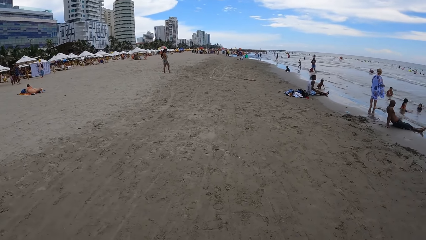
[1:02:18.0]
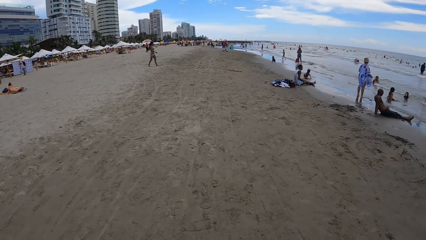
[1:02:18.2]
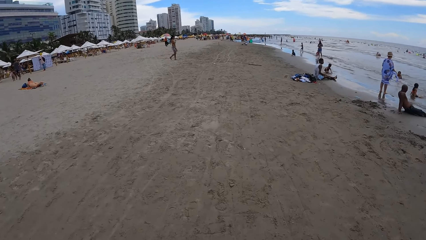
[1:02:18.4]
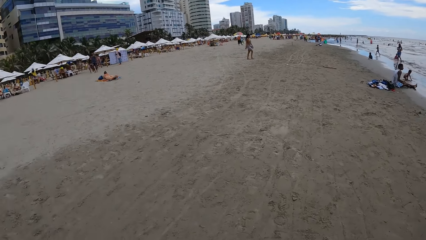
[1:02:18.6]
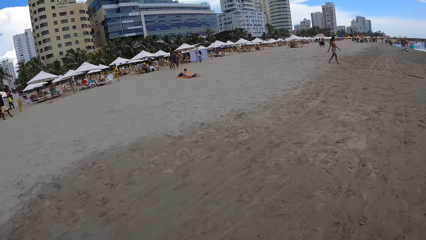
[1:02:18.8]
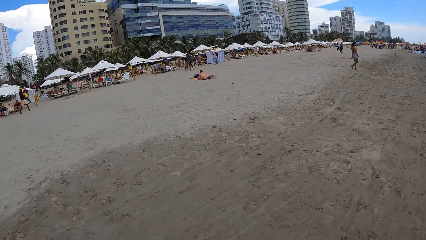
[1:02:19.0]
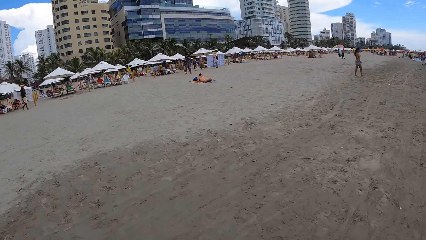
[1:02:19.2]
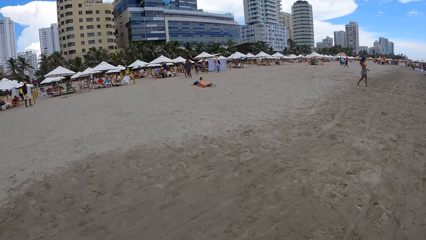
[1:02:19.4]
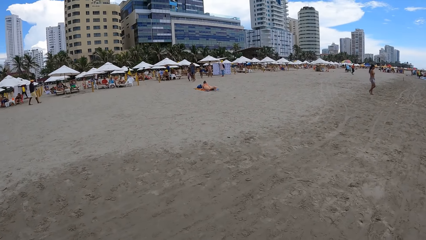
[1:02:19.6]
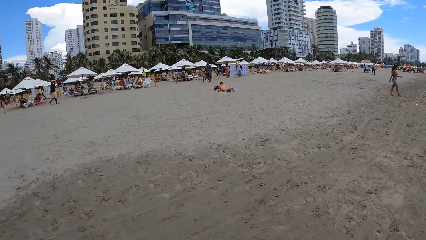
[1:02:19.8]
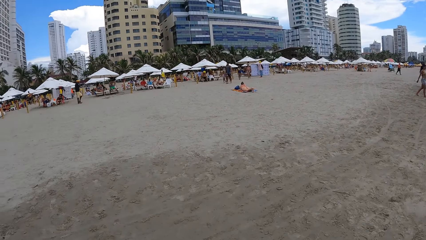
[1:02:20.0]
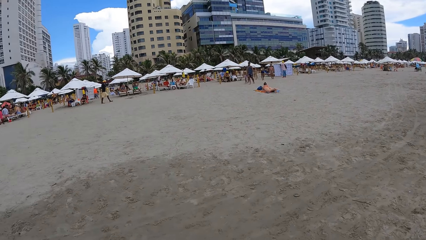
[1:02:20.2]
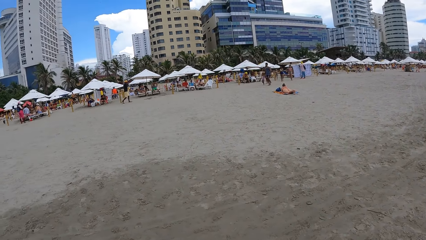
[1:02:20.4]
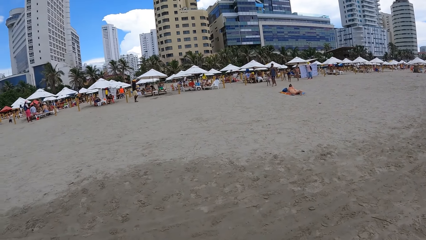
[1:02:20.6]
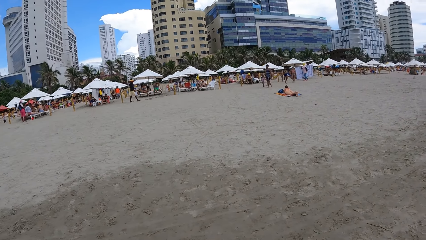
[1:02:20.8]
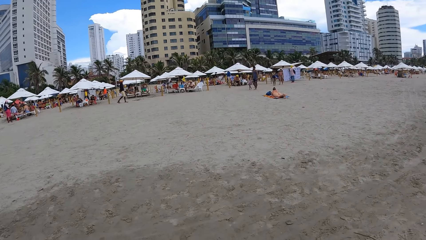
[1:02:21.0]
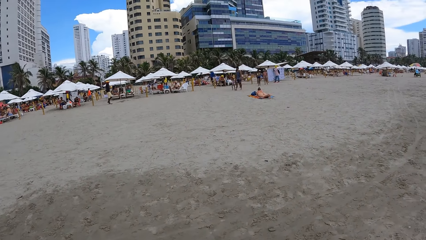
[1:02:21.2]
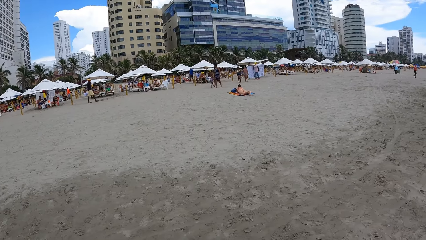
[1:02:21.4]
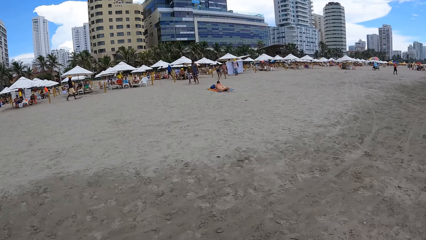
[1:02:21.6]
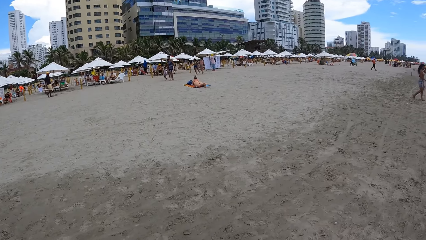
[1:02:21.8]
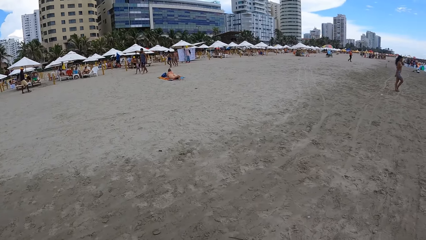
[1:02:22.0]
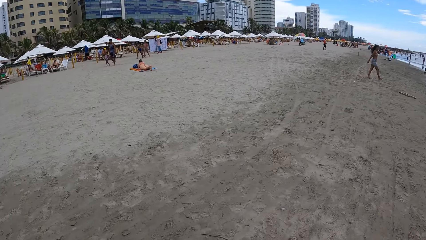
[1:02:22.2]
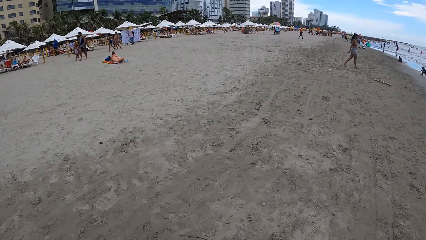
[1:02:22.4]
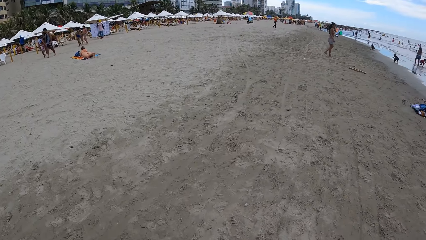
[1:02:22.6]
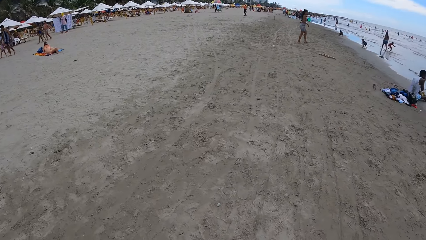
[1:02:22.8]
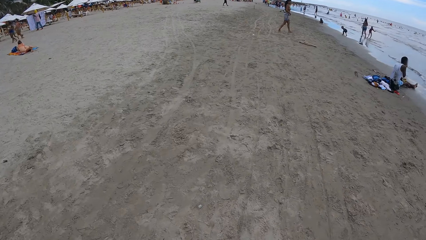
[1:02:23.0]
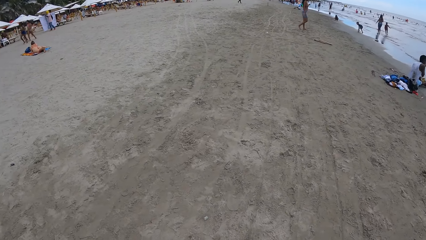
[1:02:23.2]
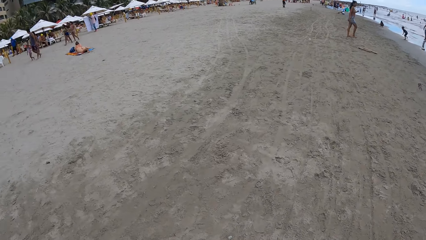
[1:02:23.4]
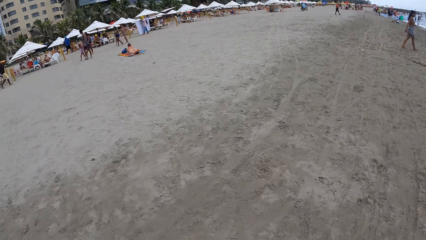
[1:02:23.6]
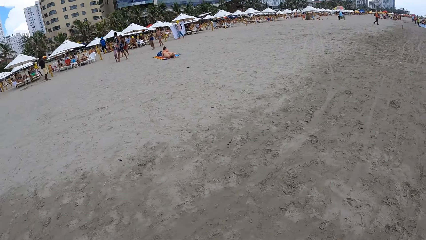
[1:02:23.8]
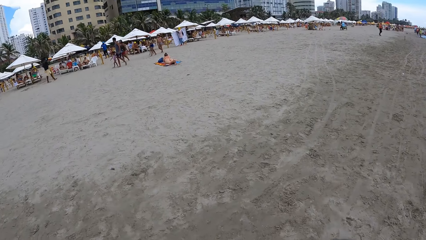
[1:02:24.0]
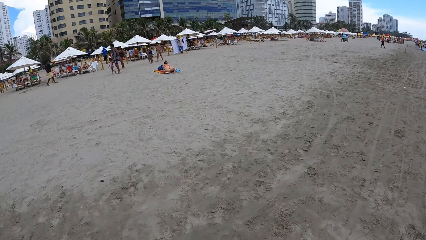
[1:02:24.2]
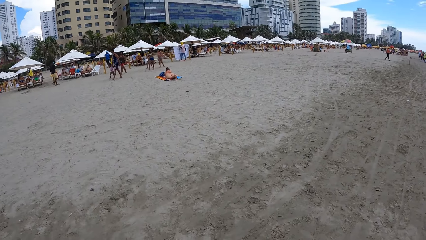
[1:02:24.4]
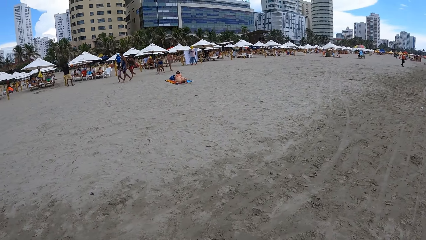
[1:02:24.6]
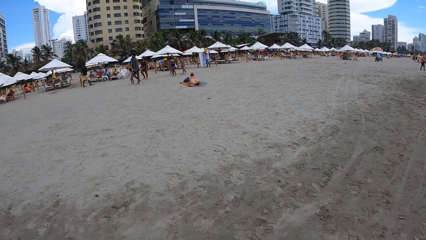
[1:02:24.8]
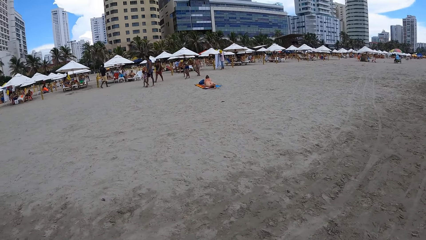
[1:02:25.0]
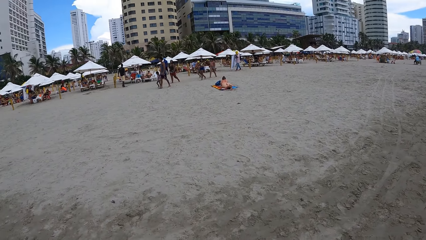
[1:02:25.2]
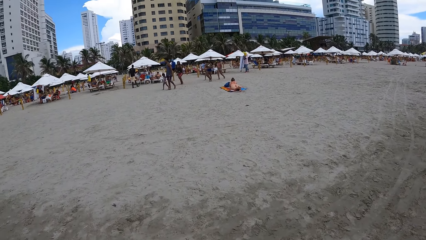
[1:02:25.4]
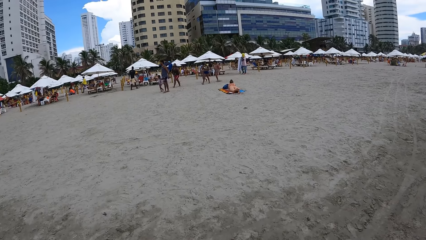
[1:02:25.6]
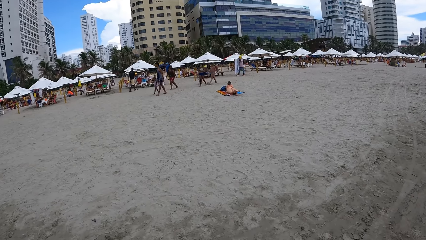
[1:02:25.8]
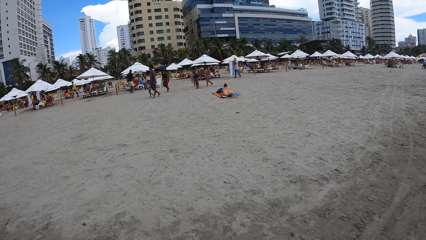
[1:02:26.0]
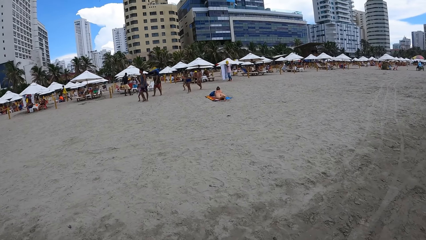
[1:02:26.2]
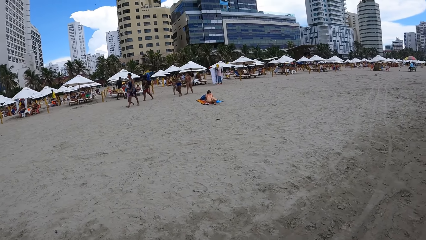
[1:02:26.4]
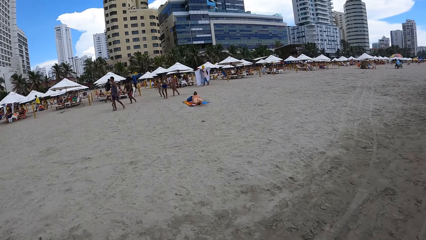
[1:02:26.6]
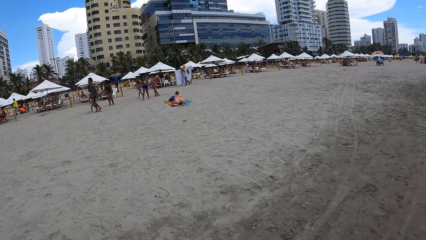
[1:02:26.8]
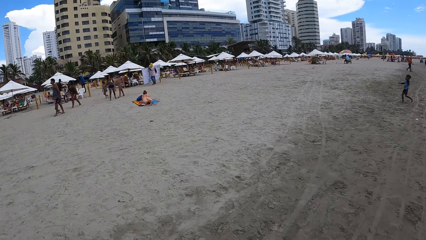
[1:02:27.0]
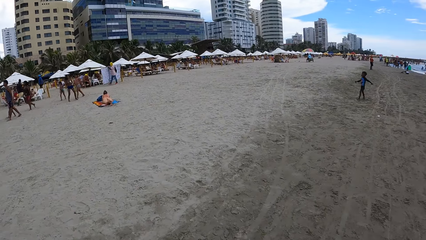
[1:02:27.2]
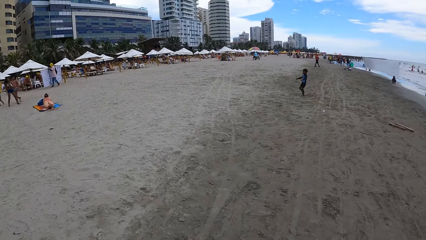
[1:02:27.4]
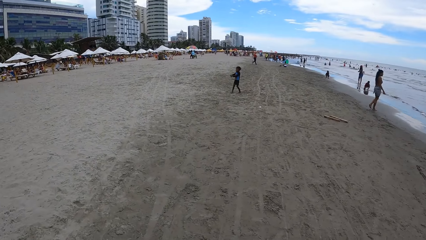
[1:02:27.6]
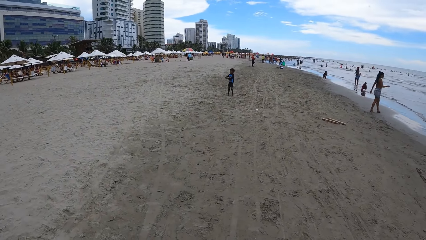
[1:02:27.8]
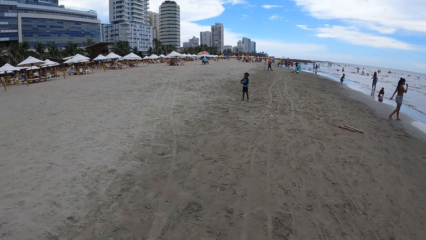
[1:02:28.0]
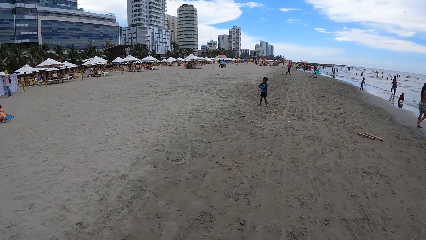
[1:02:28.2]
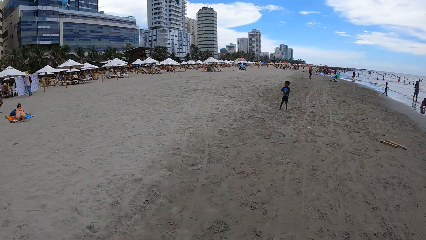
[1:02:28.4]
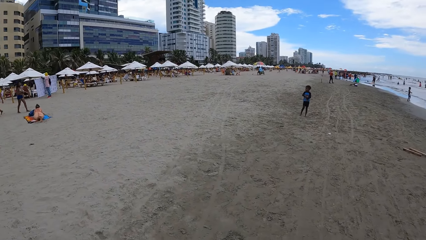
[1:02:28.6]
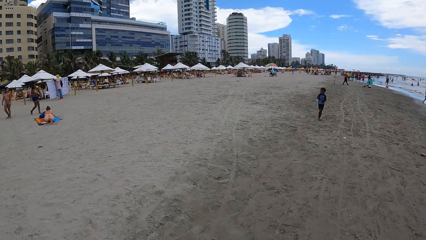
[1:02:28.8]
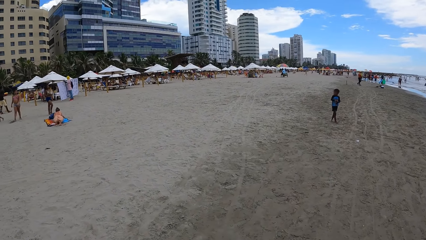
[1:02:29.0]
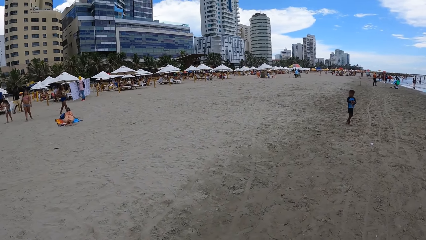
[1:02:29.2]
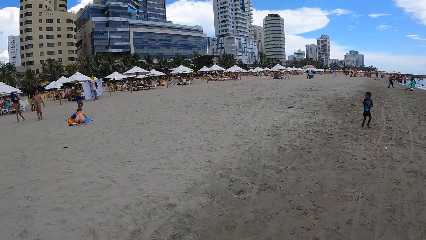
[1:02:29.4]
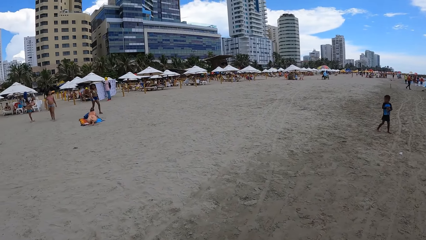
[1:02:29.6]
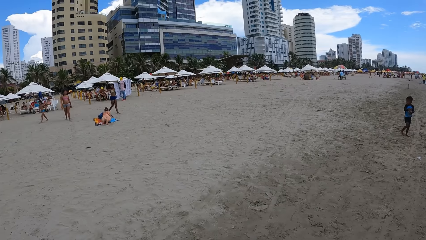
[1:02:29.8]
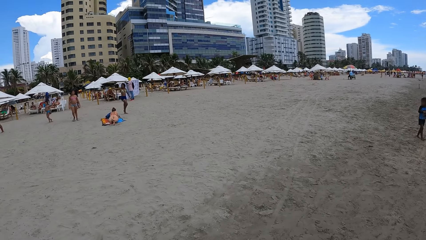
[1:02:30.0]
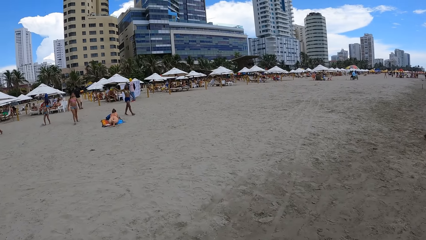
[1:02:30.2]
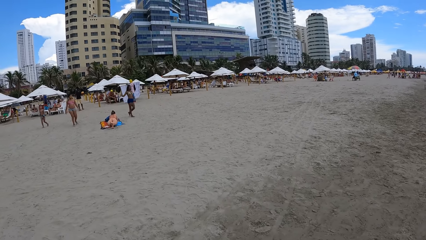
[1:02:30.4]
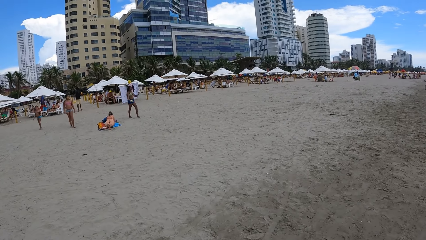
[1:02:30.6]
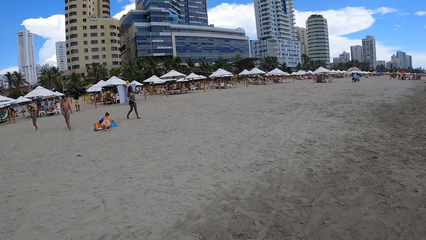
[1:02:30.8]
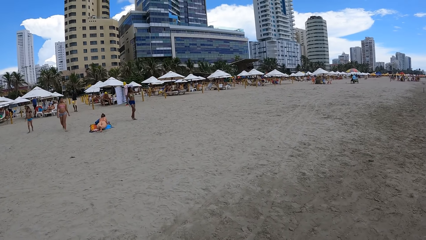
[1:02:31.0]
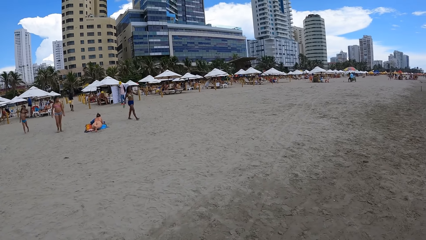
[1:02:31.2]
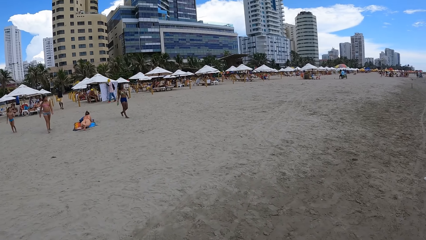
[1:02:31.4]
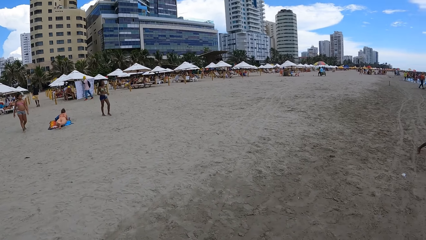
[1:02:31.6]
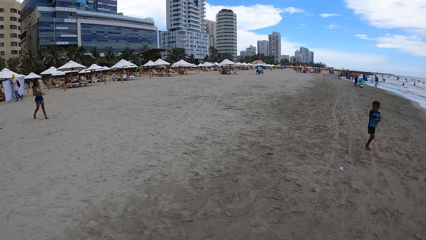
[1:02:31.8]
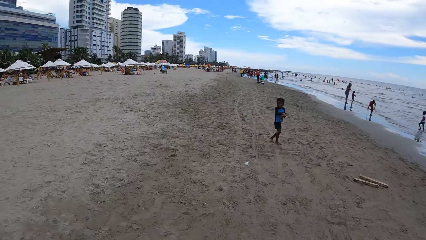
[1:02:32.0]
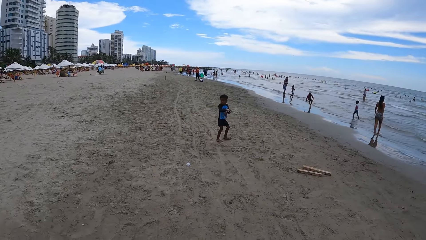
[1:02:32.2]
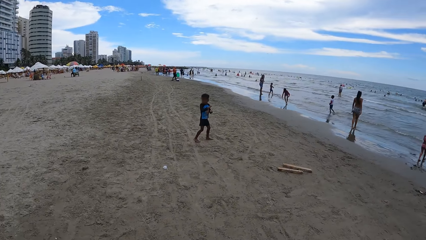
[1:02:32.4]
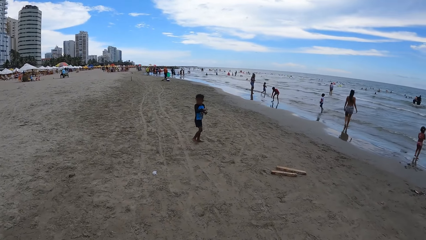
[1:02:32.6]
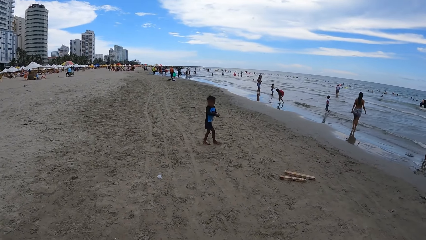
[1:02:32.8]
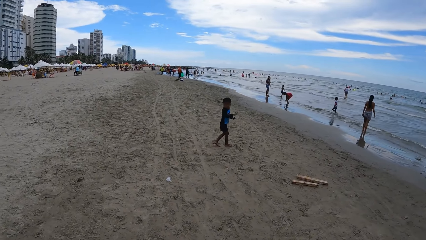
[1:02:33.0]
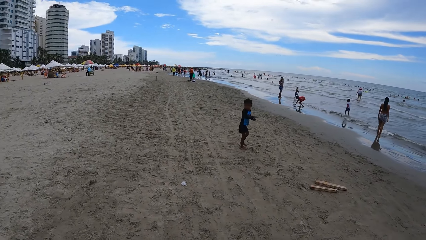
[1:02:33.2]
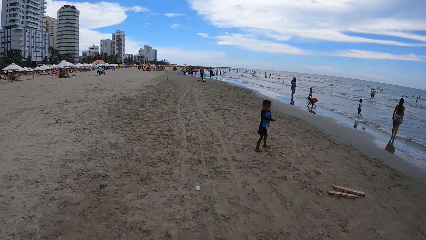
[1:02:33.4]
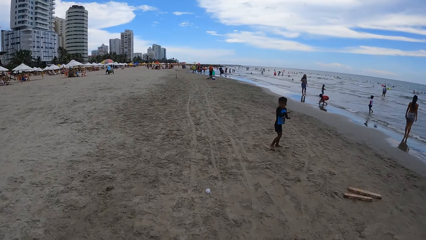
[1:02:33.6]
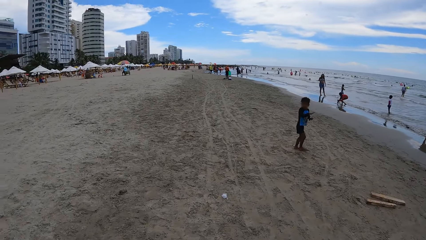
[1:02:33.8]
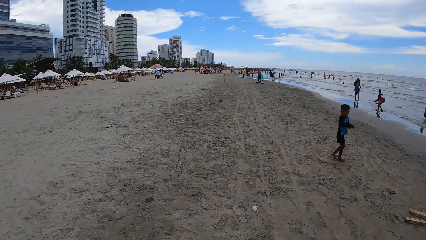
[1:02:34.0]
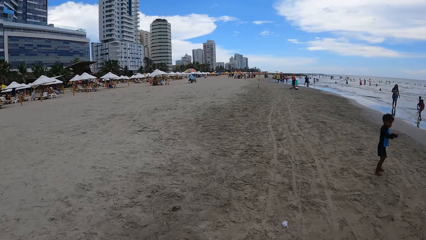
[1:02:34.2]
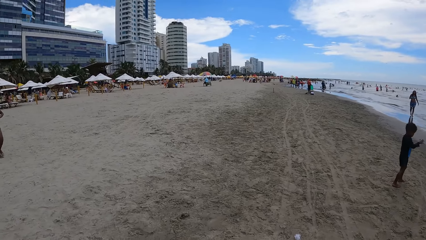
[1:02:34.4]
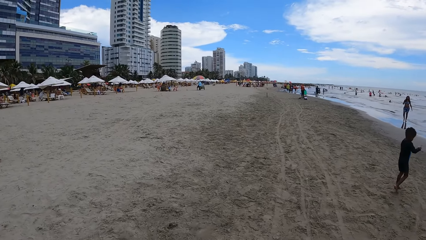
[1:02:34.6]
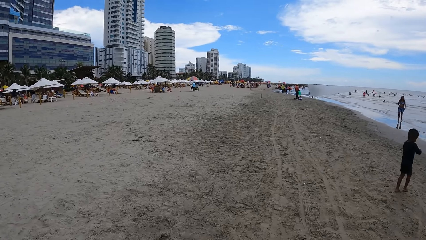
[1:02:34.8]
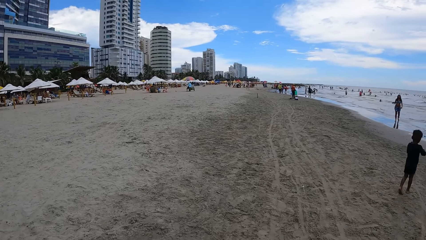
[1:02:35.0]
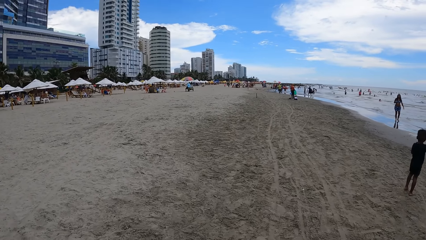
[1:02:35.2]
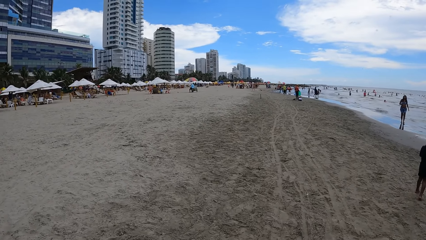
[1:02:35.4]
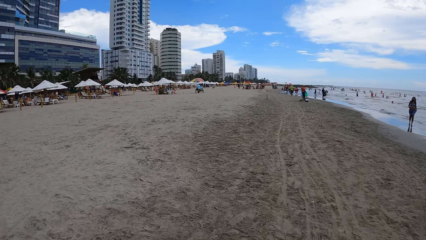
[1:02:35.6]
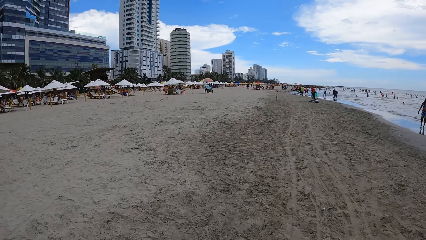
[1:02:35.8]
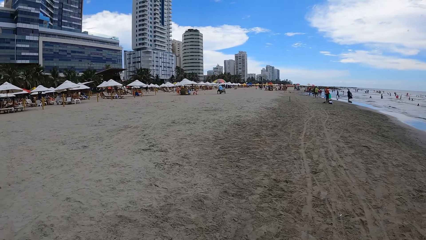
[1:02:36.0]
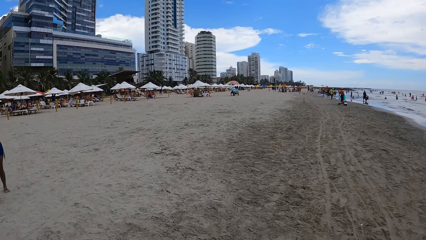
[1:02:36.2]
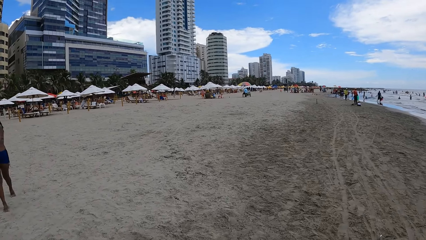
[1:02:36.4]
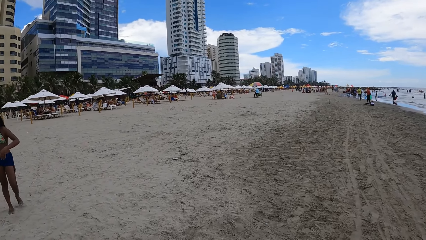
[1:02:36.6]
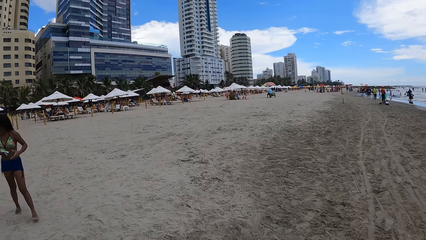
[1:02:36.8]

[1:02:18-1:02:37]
The camera wearer looks round. They walk along the beach.
